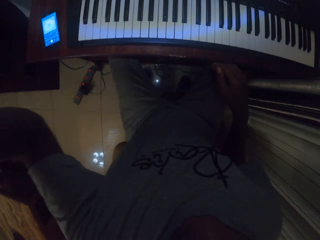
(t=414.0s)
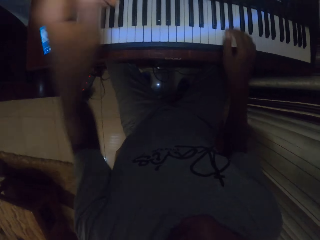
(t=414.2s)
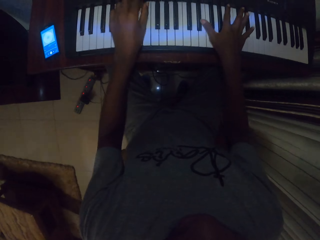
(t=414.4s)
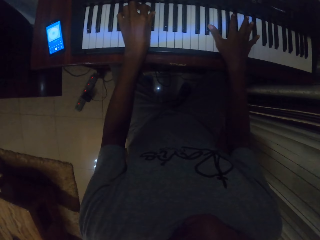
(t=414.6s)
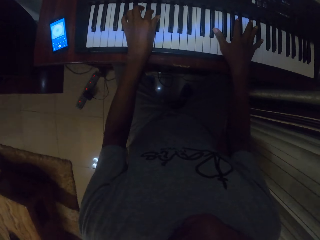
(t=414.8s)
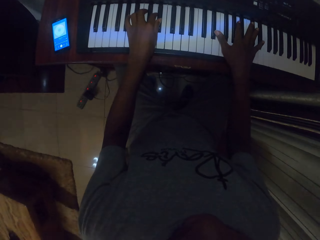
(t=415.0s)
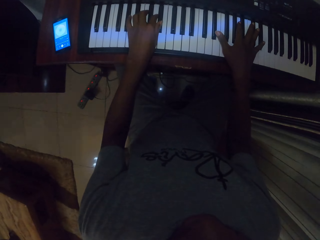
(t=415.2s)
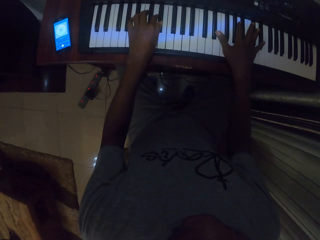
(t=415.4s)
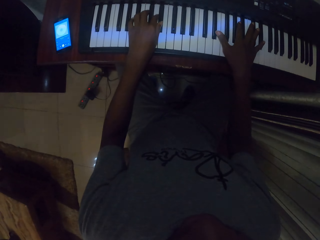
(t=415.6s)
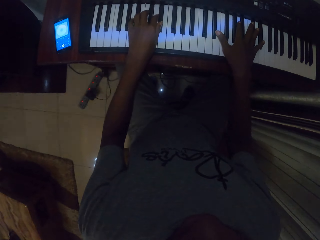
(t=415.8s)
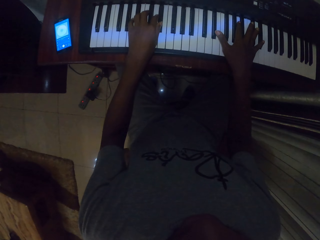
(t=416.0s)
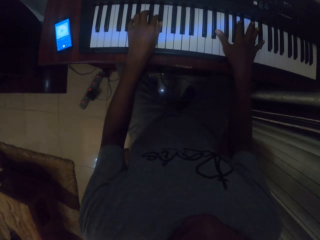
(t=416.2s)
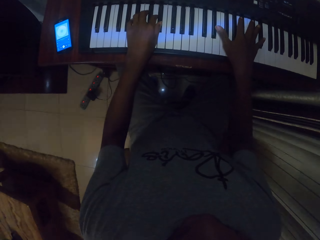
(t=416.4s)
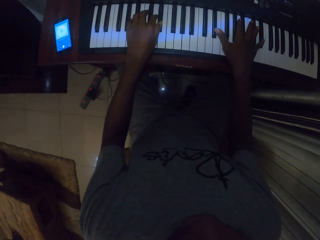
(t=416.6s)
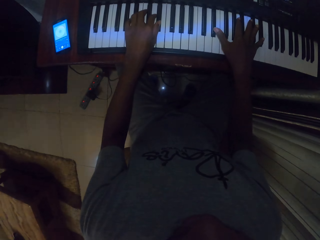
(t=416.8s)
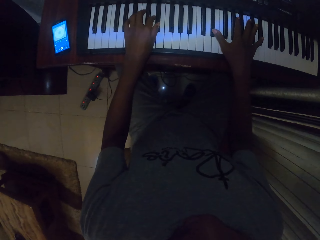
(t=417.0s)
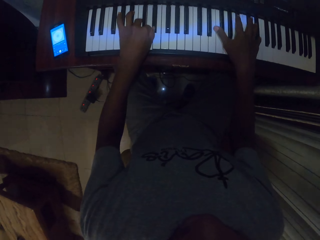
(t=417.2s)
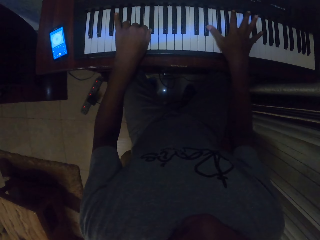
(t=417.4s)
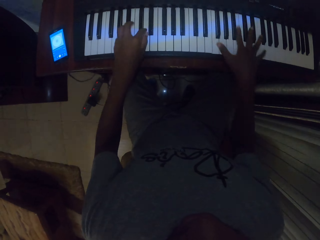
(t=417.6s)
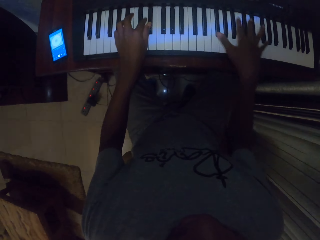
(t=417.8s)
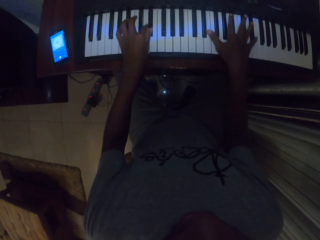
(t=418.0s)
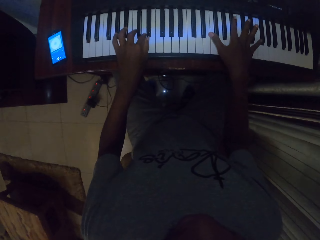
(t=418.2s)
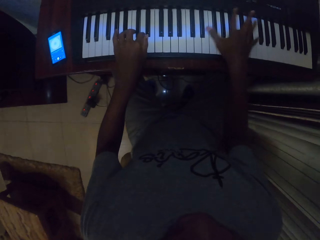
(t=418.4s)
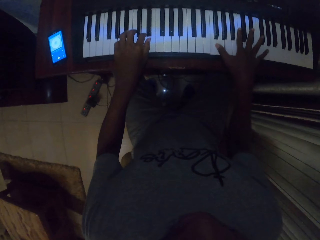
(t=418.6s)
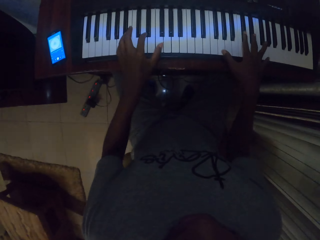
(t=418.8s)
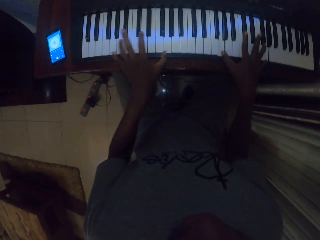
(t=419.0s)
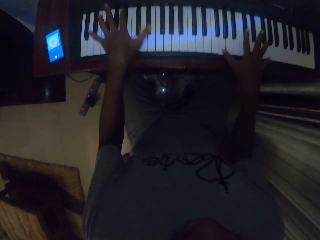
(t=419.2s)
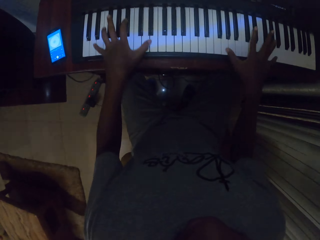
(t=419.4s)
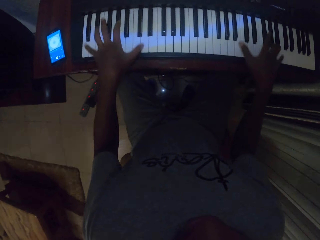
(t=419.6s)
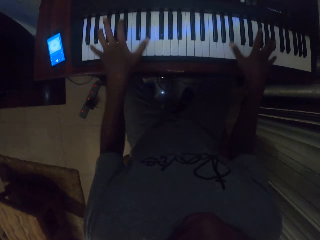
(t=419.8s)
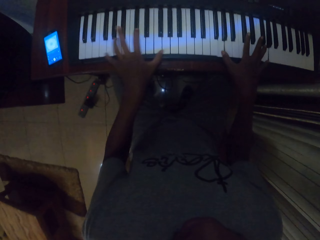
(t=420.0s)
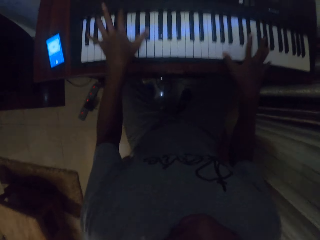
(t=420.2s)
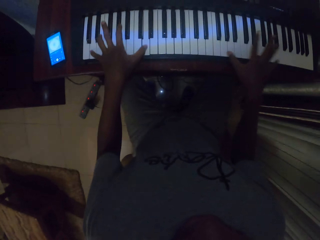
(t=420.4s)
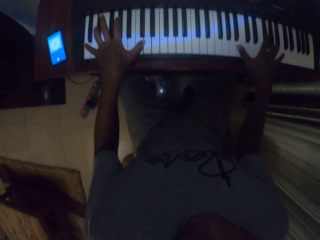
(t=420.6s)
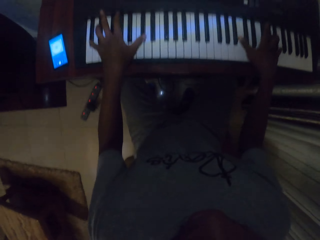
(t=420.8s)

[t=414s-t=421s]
The camera wearer drops down his hand. He plays the piano.

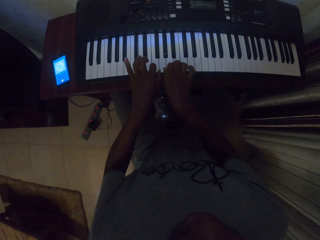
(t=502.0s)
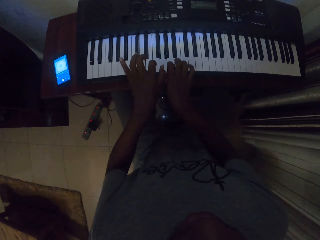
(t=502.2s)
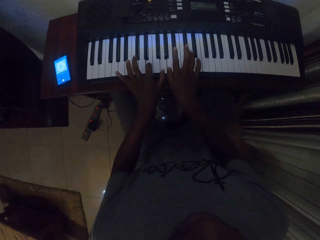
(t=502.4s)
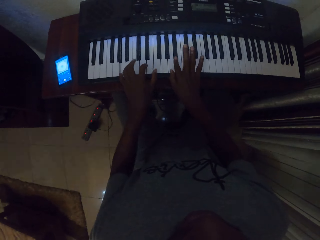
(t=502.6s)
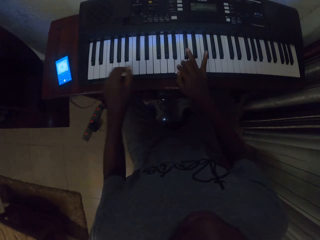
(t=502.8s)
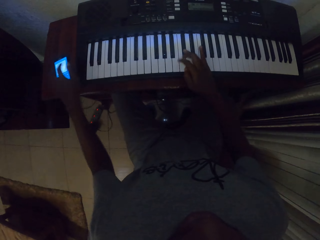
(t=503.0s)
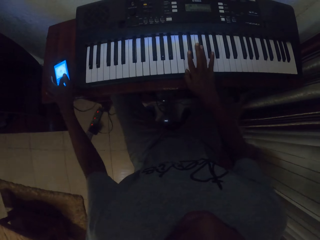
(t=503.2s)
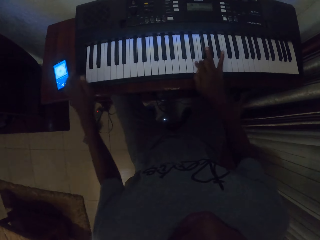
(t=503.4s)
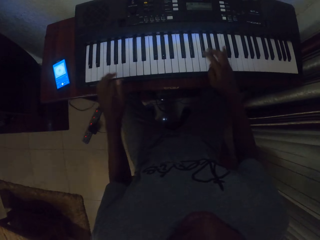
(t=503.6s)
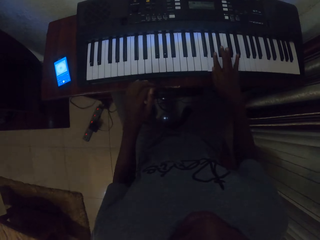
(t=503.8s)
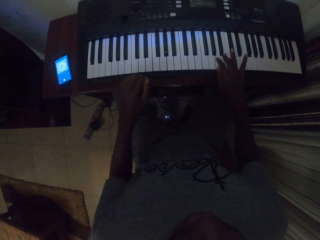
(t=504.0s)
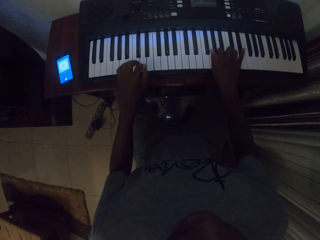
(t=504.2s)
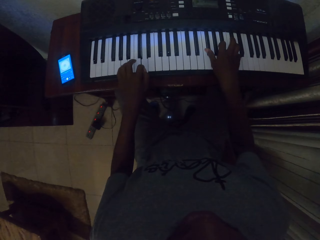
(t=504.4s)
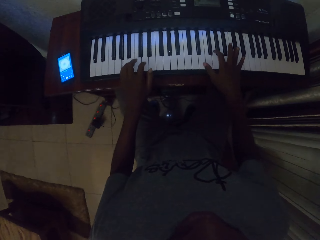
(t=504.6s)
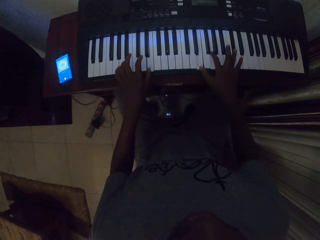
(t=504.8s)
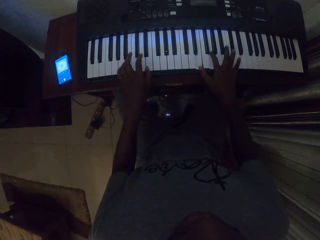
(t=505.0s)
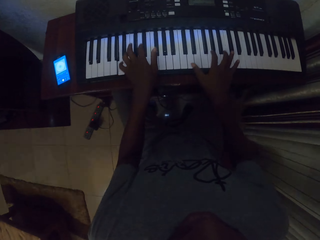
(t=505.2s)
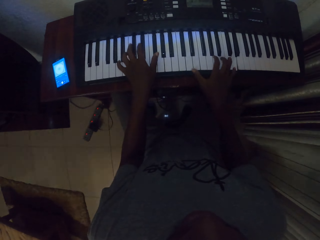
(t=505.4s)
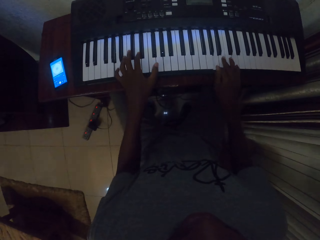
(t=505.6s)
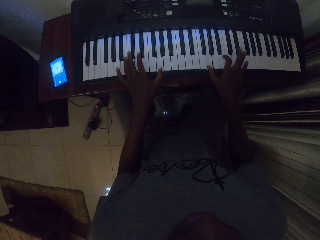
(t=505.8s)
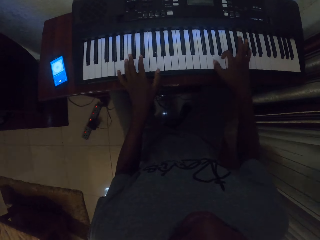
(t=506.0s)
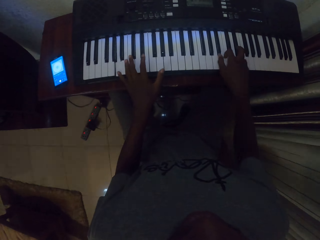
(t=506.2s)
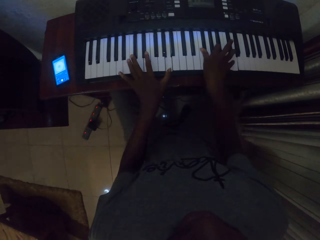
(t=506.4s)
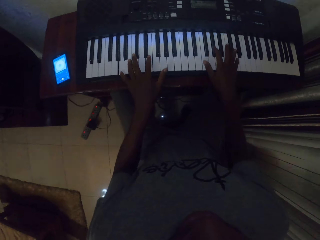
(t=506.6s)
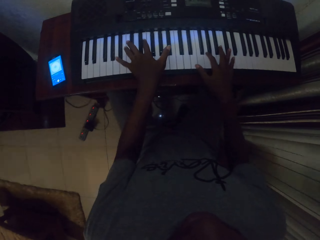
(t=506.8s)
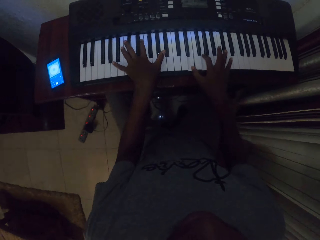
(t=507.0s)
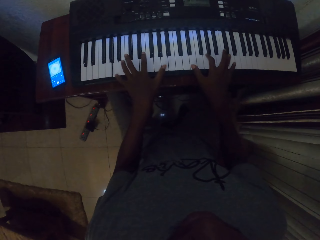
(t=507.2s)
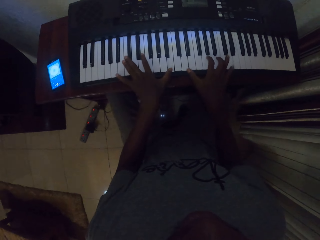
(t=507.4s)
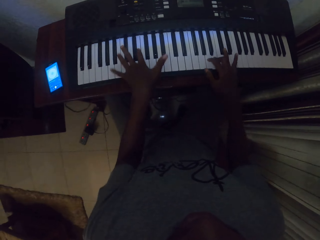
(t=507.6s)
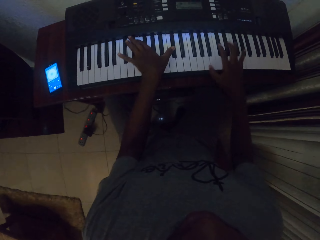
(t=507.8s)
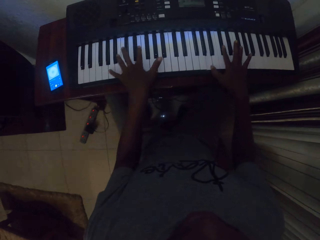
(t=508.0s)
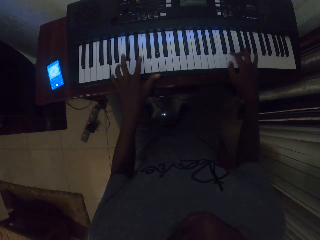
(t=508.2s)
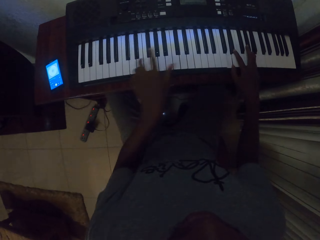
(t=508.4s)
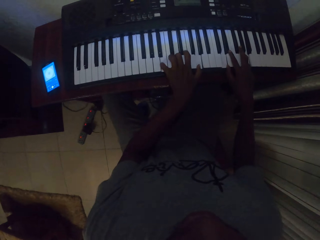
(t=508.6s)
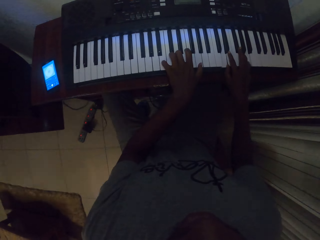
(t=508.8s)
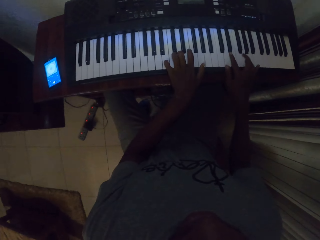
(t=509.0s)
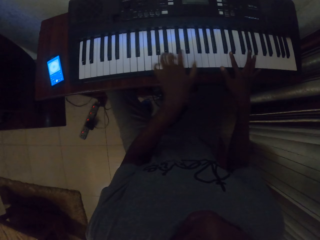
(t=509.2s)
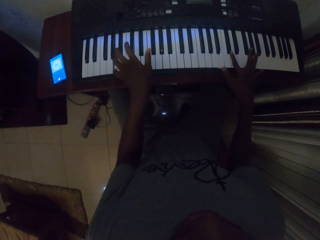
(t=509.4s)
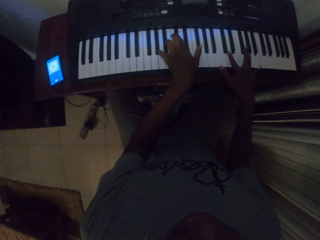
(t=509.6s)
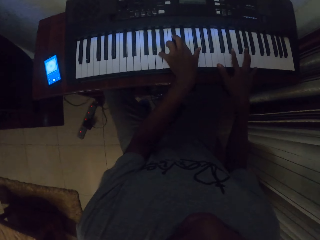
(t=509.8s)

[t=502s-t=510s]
The camera wearer taps the phone. They play the piano.

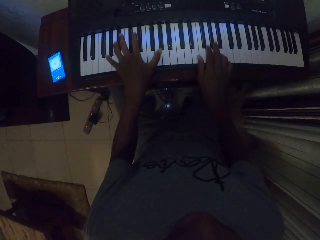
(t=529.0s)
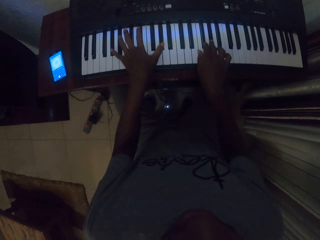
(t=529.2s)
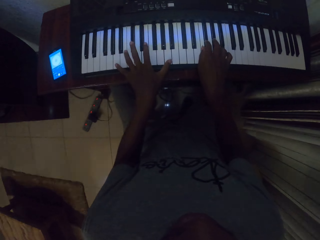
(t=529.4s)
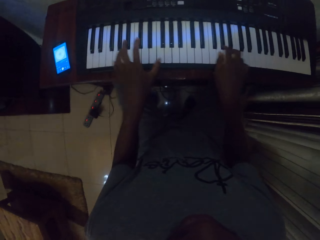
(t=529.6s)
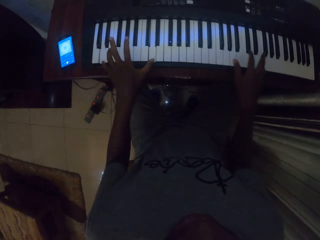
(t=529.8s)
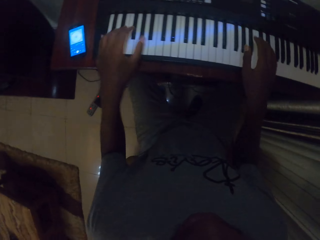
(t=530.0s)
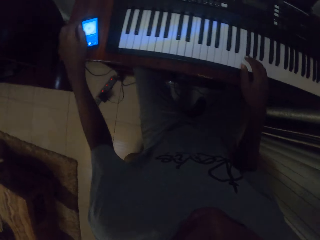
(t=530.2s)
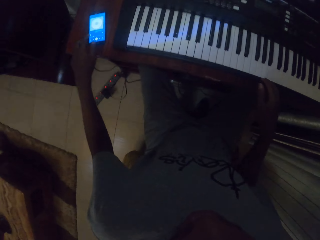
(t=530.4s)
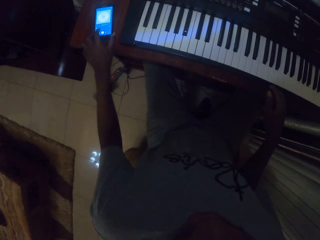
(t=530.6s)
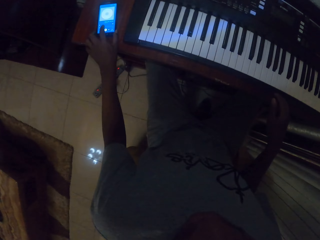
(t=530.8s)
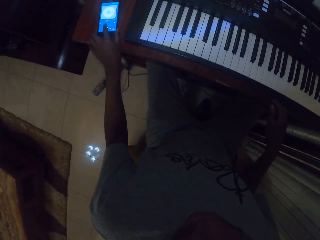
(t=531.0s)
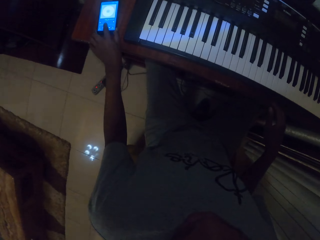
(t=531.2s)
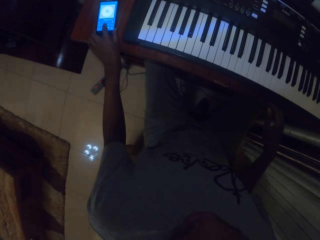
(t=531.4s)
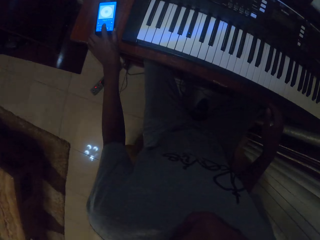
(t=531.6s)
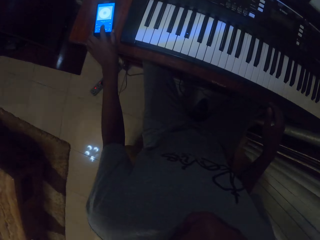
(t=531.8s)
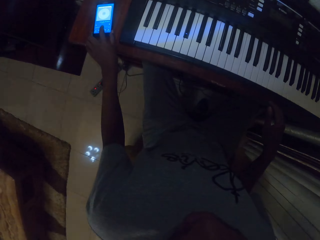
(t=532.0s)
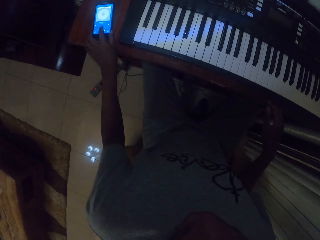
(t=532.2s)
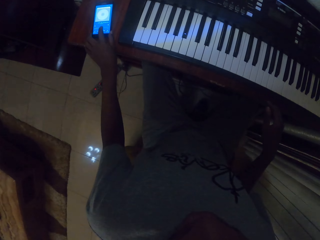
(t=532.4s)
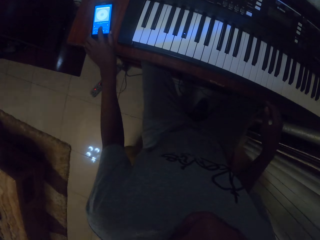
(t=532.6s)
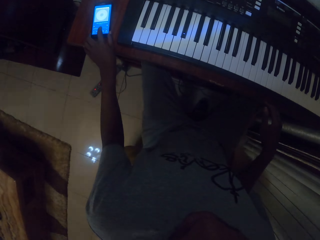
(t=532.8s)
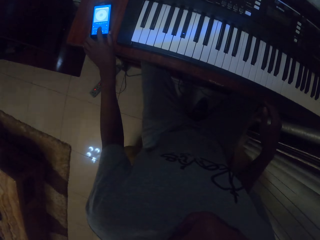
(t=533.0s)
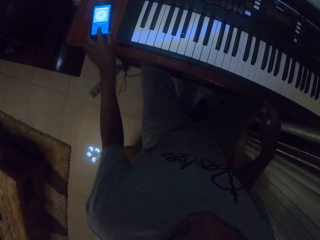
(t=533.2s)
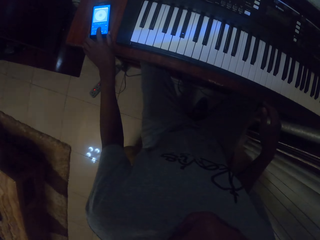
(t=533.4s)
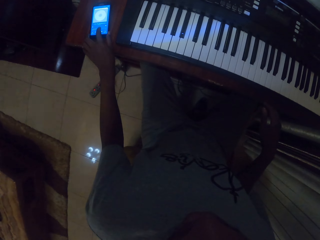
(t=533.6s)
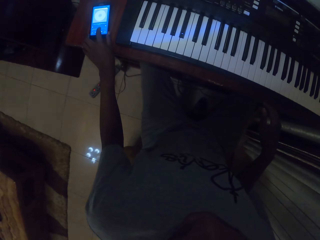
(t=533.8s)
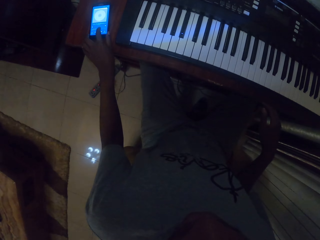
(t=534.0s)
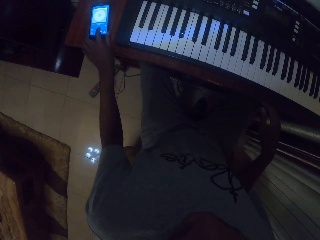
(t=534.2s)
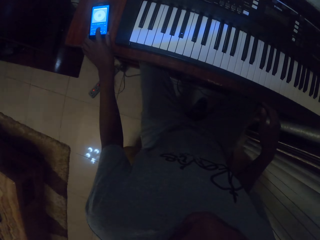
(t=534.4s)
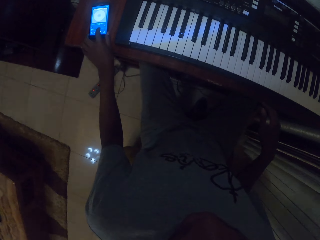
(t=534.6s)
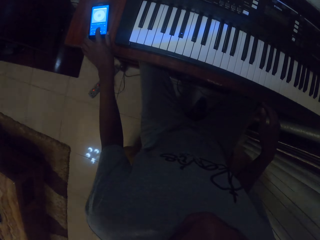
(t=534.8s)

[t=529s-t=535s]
The camera wearer operates the phone.
